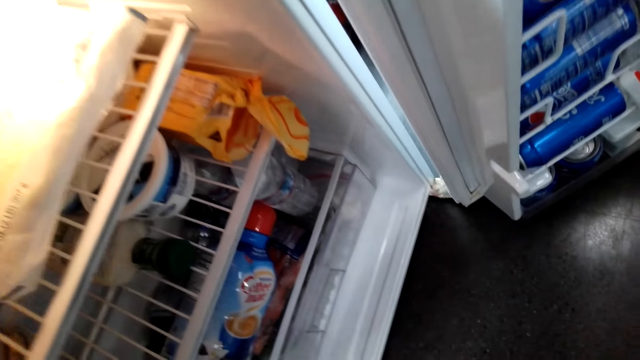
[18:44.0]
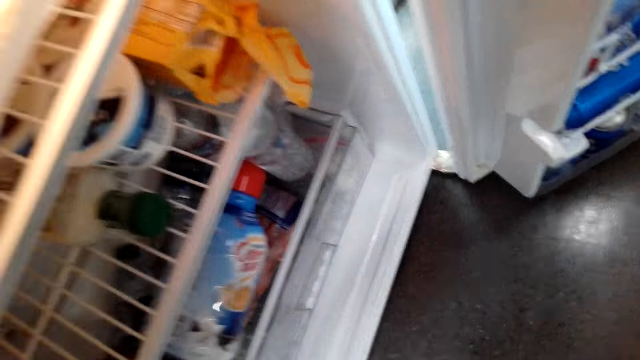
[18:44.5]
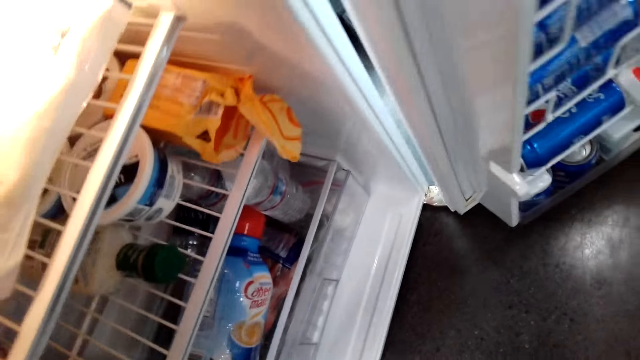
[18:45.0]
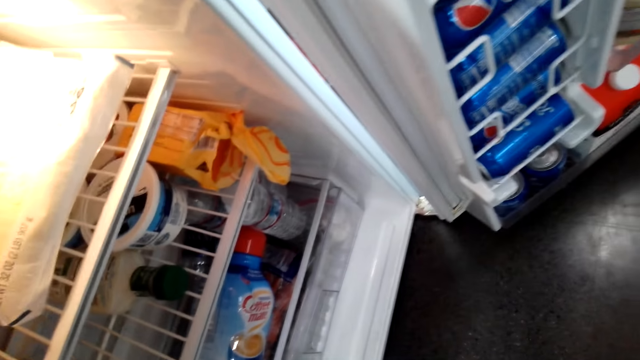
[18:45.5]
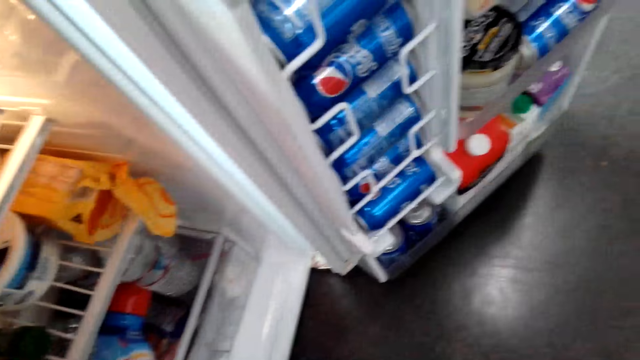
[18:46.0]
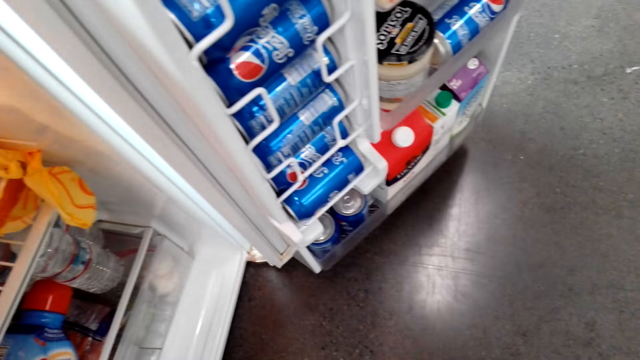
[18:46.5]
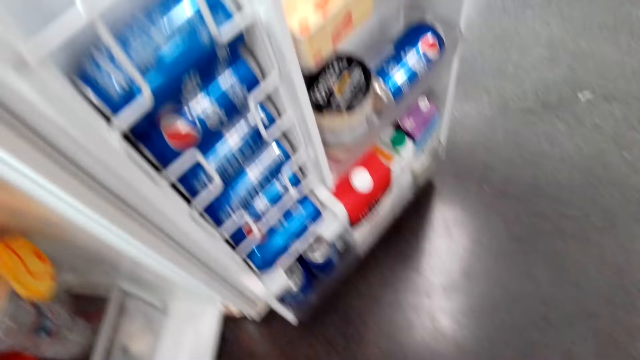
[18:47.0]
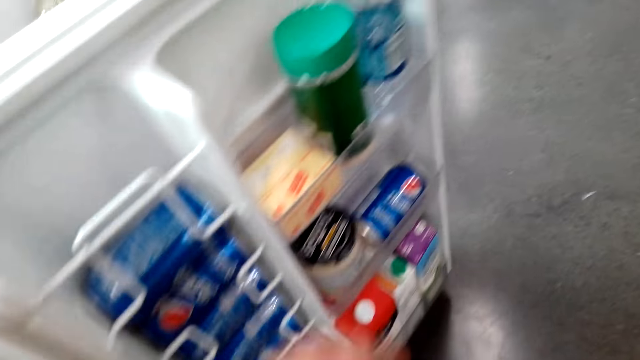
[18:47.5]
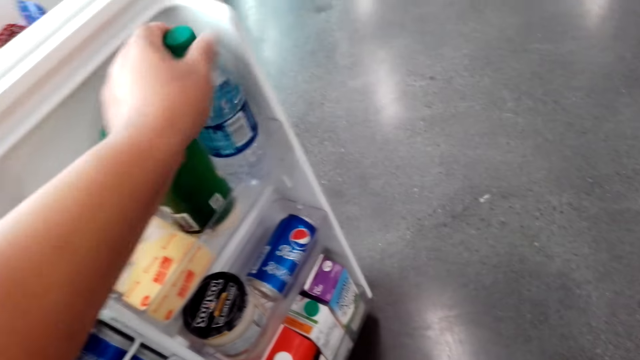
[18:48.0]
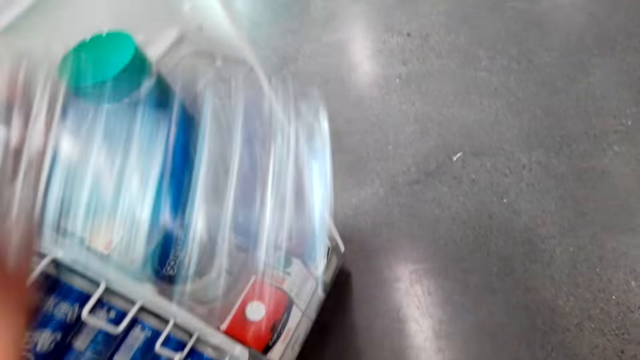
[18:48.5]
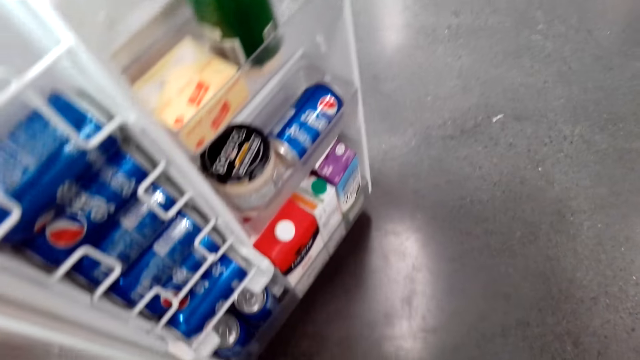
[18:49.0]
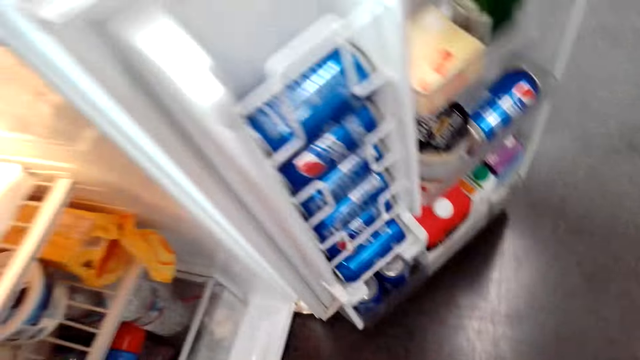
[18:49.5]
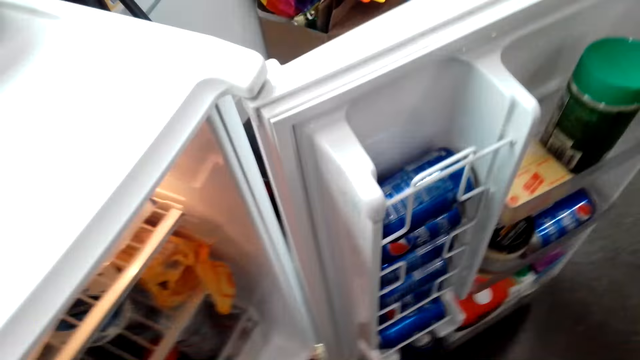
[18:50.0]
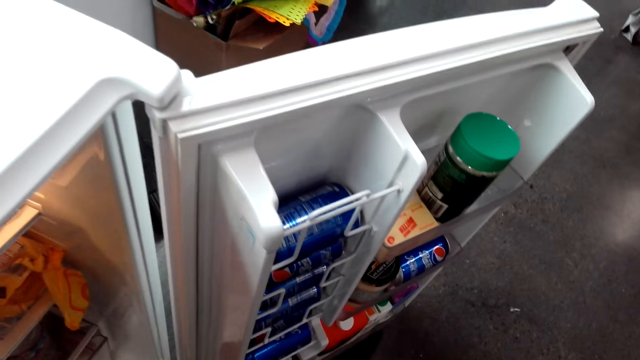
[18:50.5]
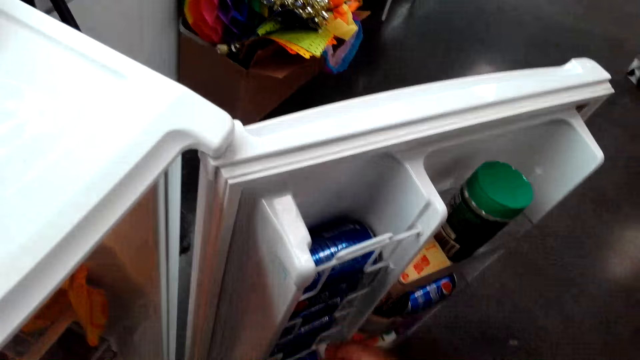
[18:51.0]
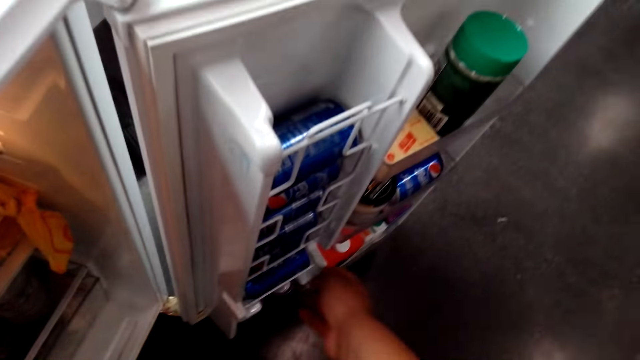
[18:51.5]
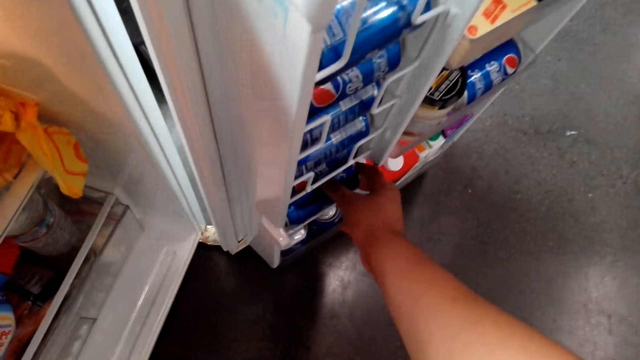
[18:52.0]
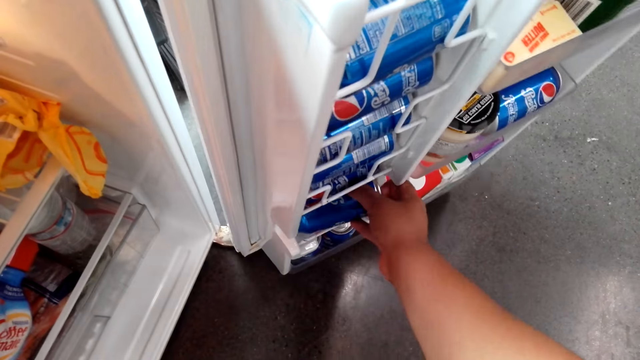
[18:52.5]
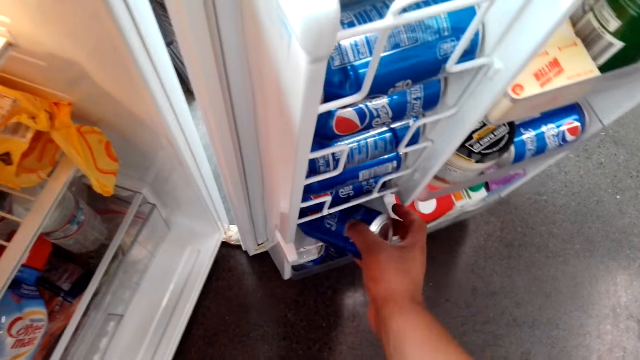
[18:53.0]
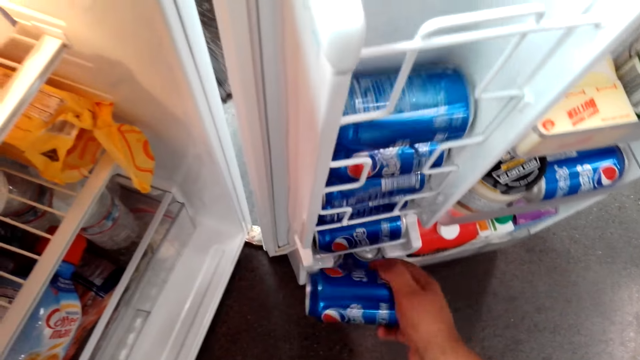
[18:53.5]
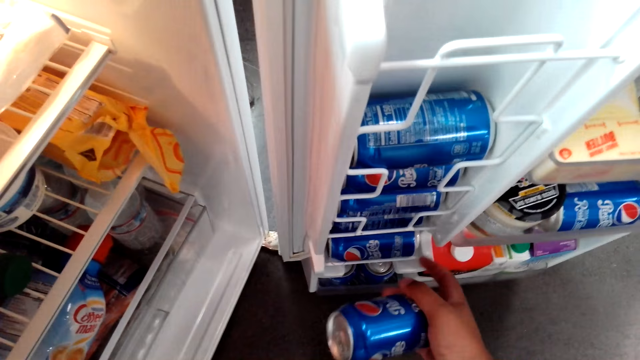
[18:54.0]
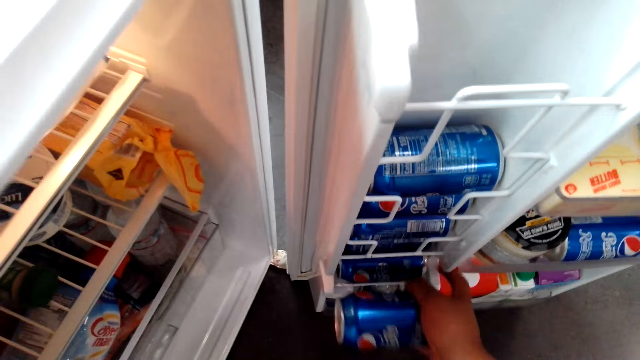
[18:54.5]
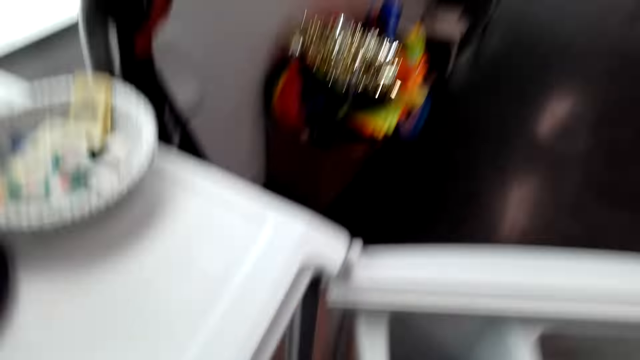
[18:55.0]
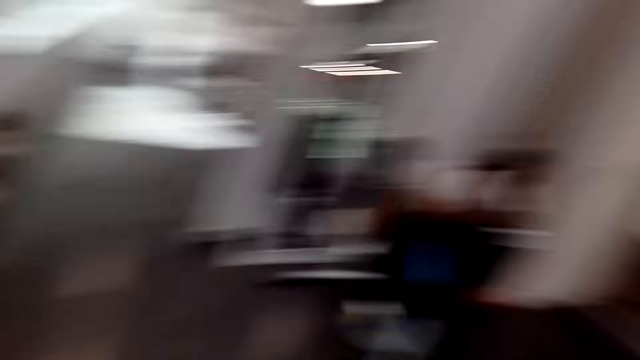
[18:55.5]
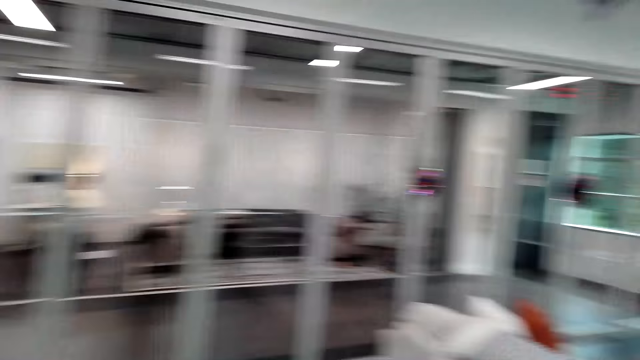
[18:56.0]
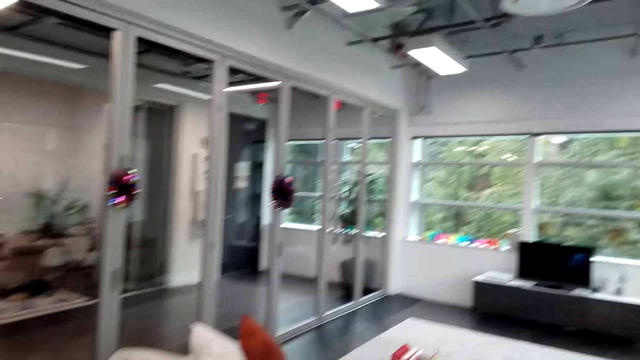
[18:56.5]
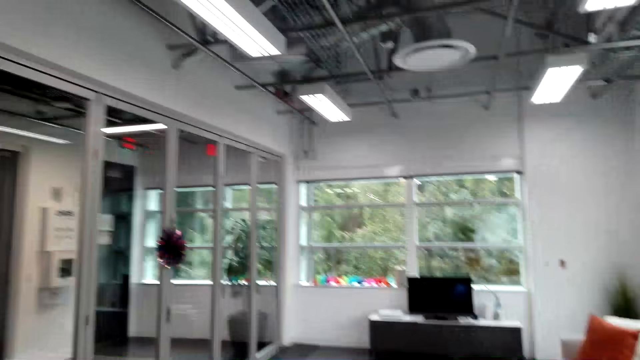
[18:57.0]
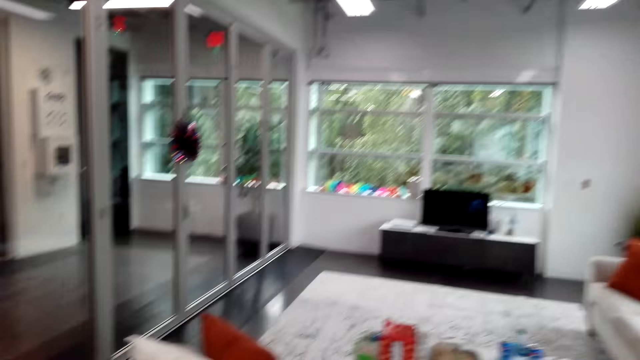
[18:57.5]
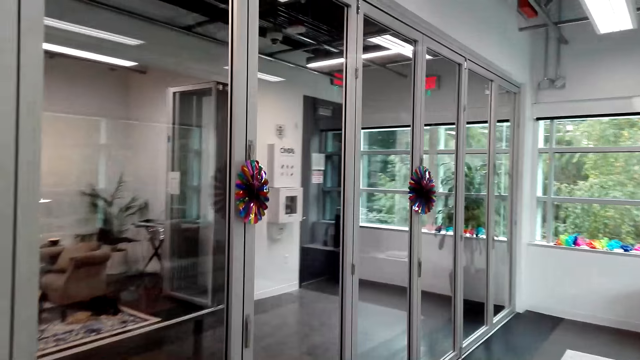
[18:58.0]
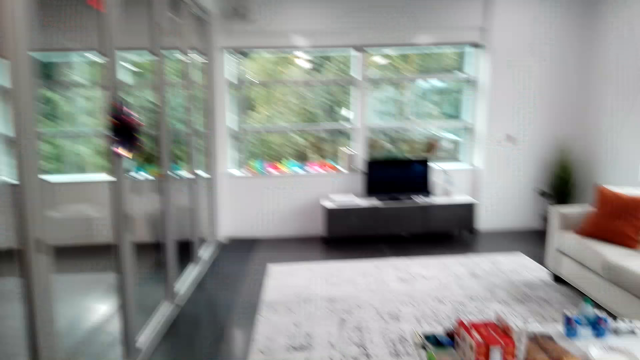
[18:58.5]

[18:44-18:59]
The camera wearer moves the water bottle inside the refrigerator. They pick up the bottle of water. They pick up the drink can from the refrigerator. They look around the house. They walk around the house.

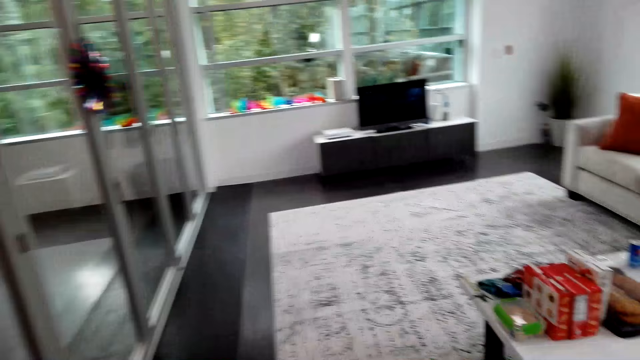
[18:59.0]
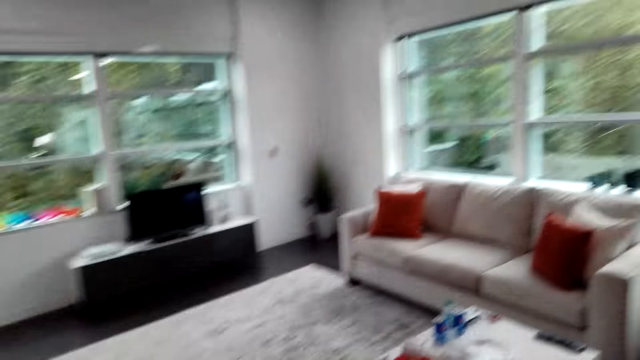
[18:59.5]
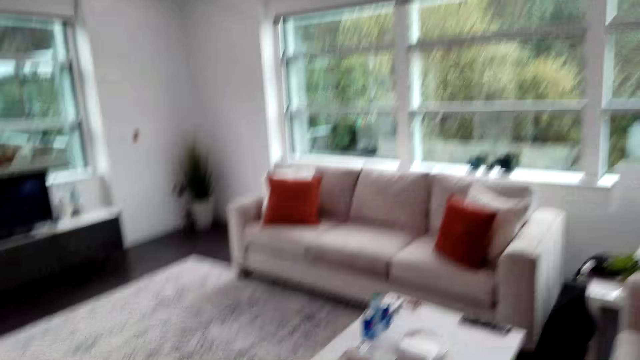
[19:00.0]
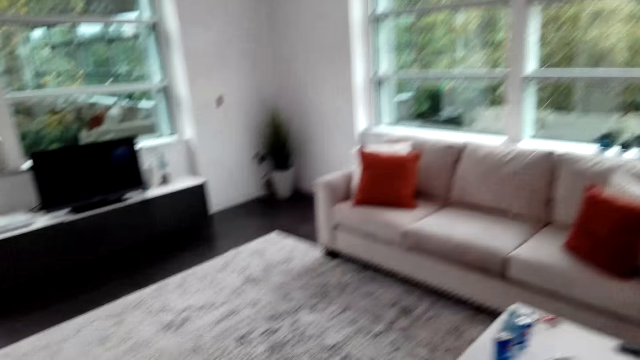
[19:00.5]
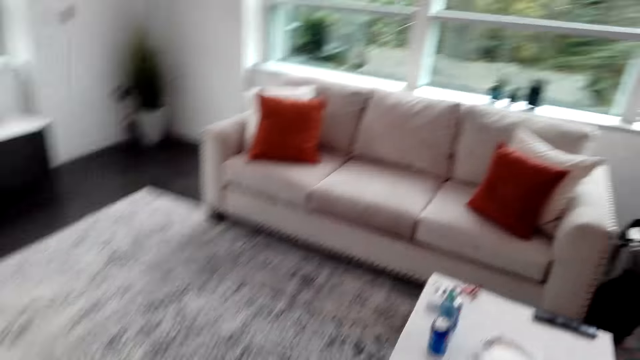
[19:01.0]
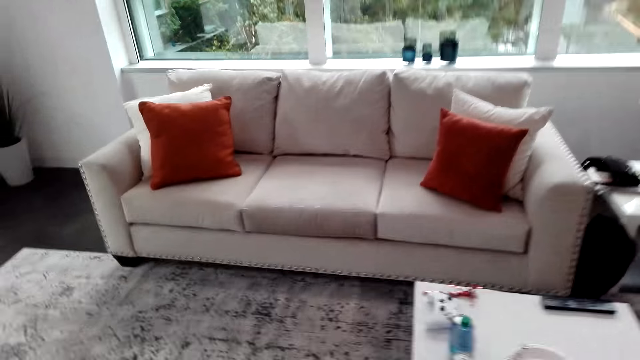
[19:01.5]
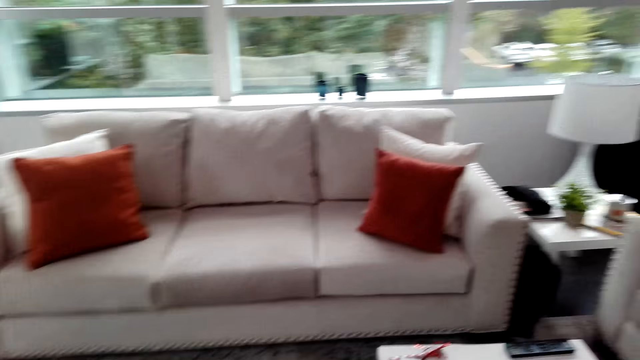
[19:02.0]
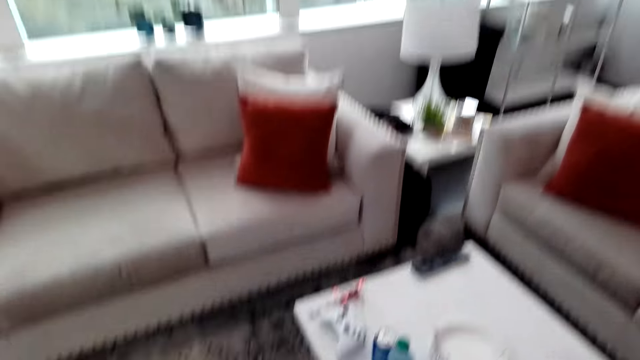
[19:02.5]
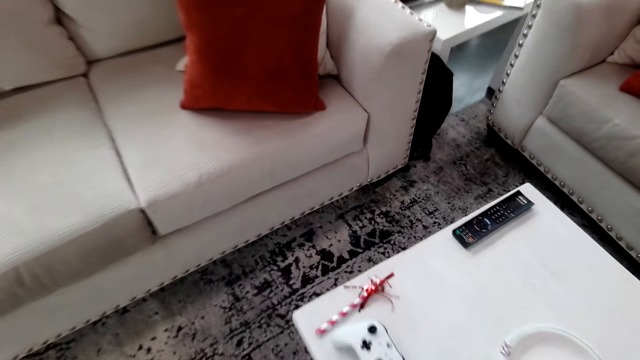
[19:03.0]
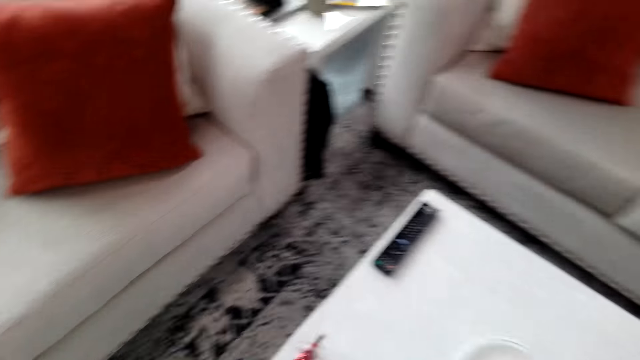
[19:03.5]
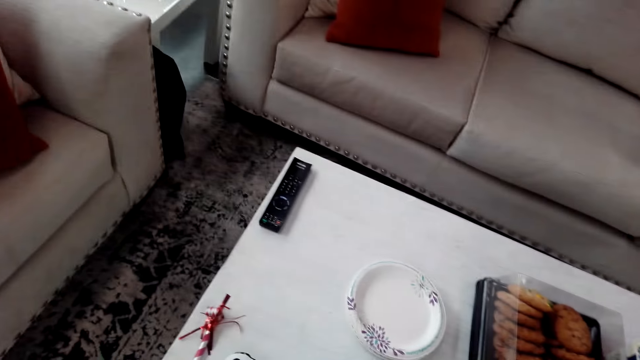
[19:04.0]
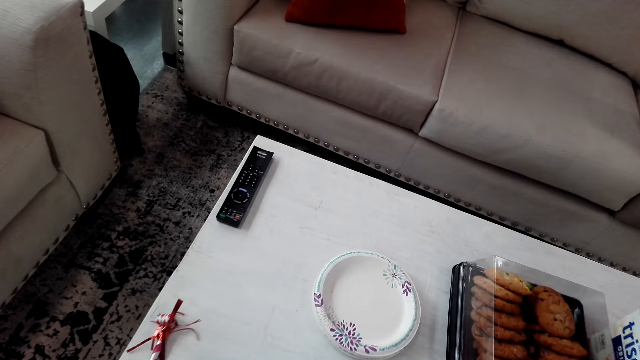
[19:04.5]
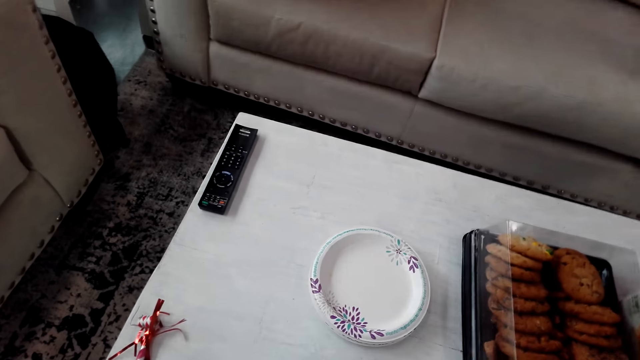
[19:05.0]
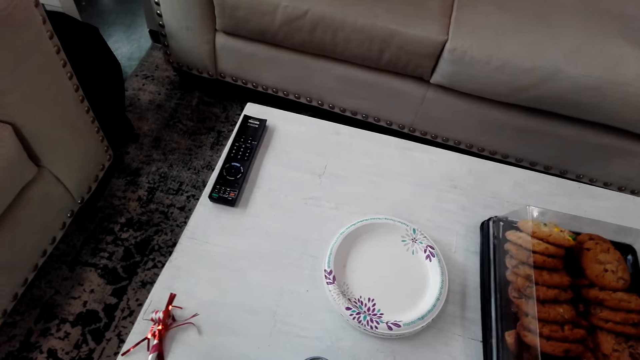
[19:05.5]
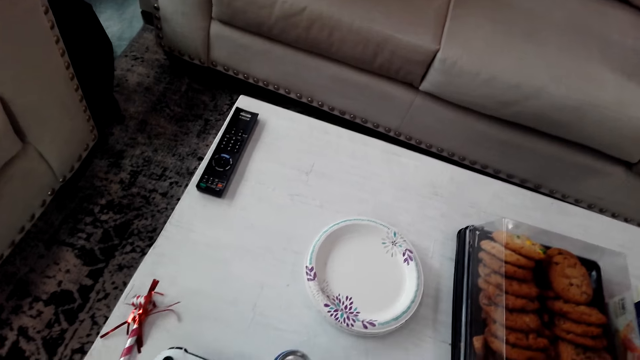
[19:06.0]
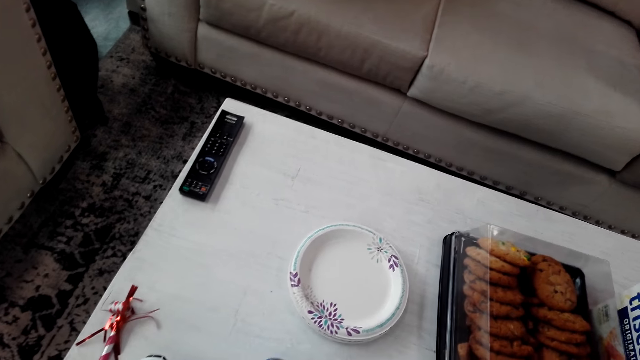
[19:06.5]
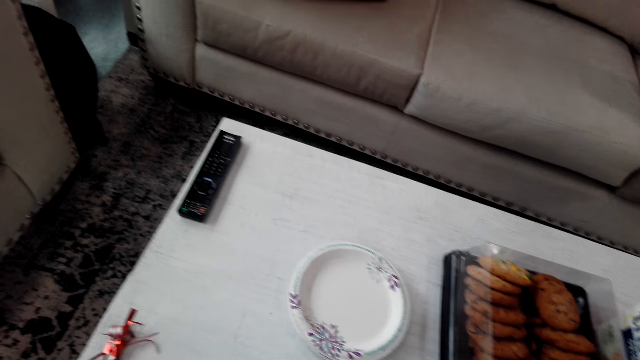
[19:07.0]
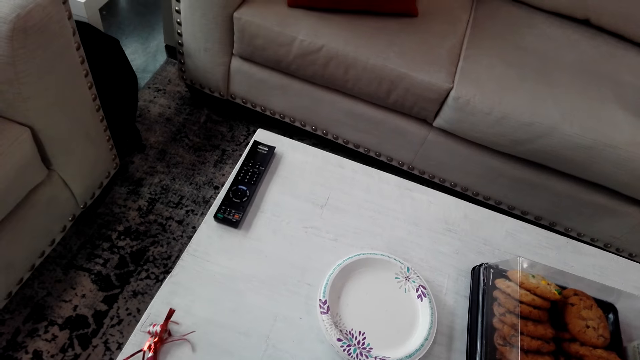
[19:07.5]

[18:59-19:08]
The camera wearer puts the drink can on the table. They stare on the table.
